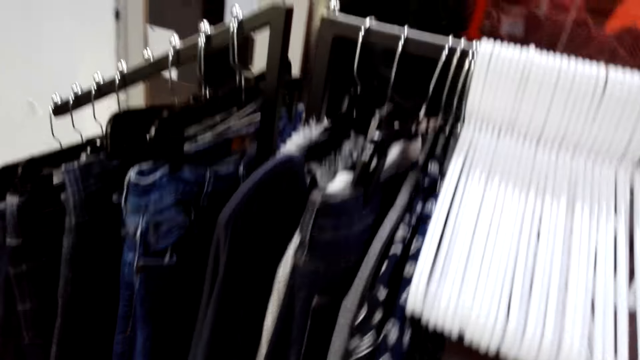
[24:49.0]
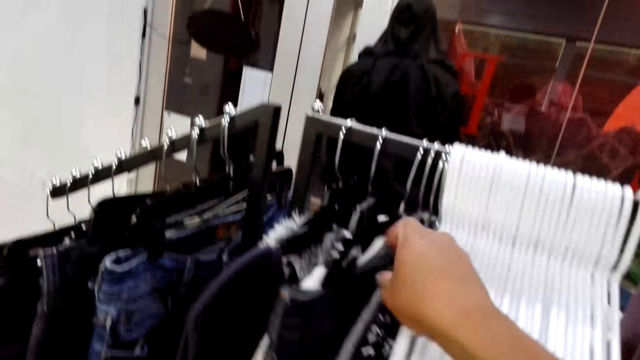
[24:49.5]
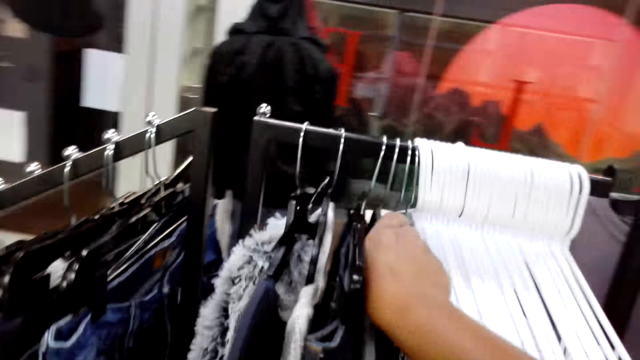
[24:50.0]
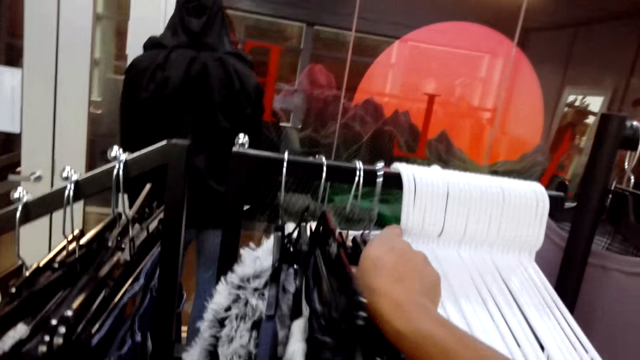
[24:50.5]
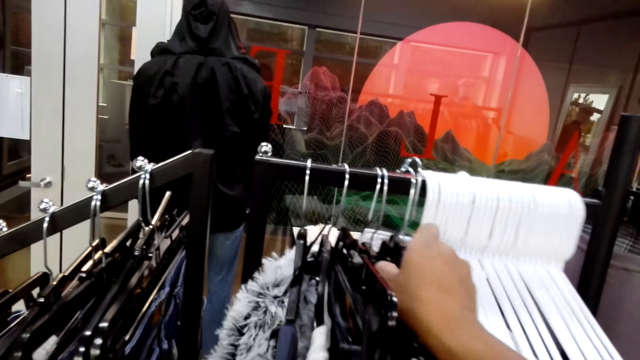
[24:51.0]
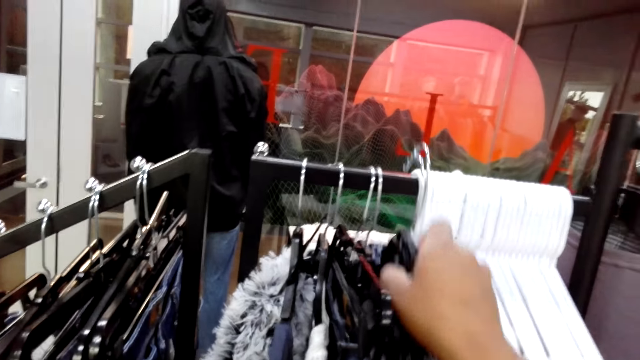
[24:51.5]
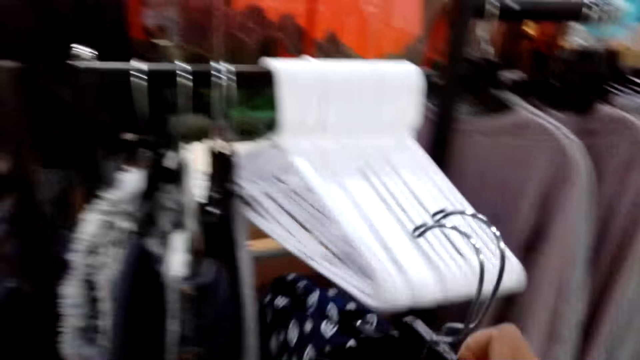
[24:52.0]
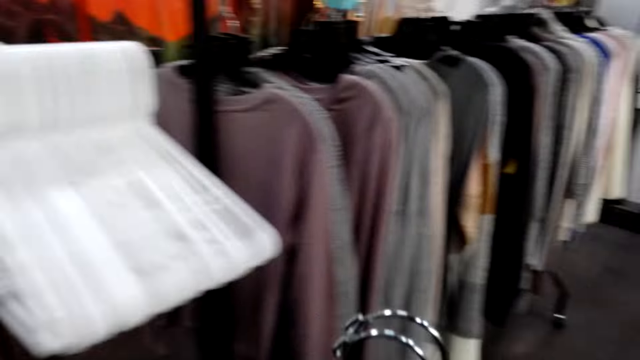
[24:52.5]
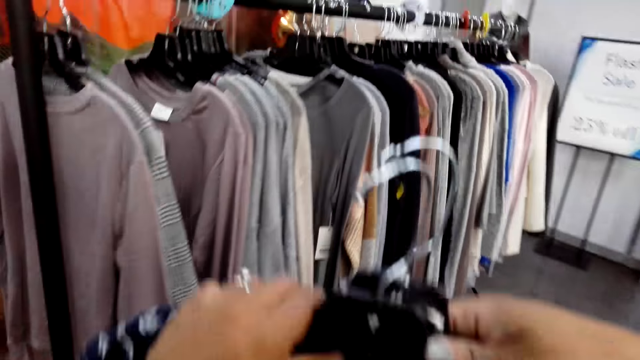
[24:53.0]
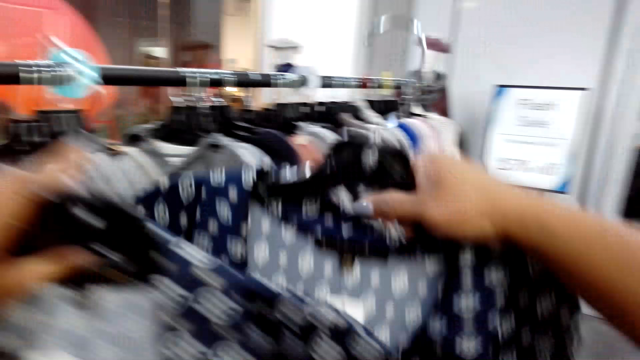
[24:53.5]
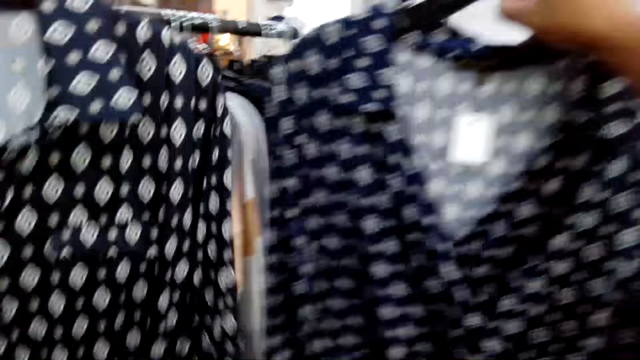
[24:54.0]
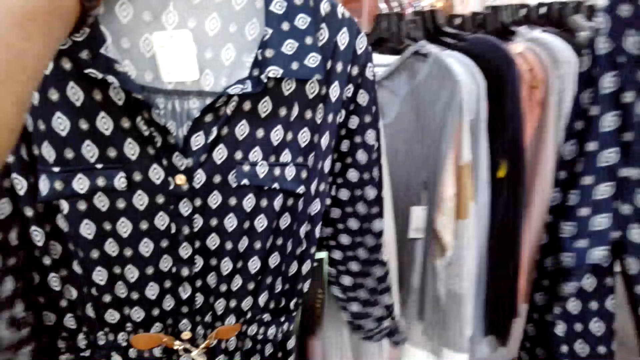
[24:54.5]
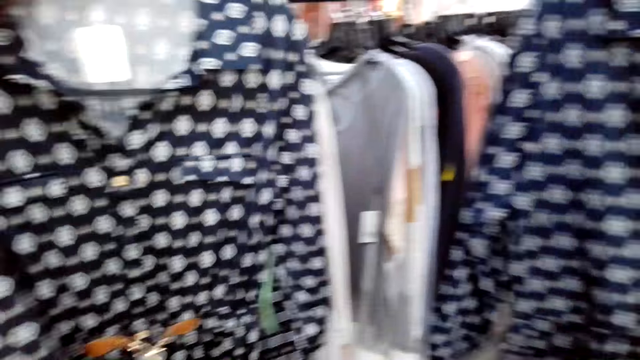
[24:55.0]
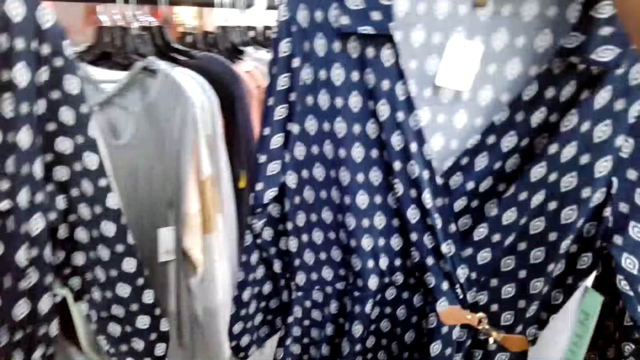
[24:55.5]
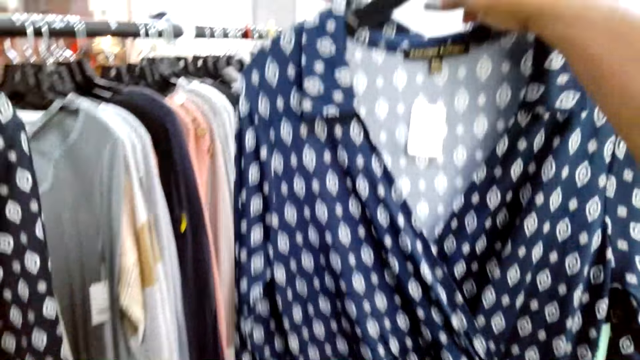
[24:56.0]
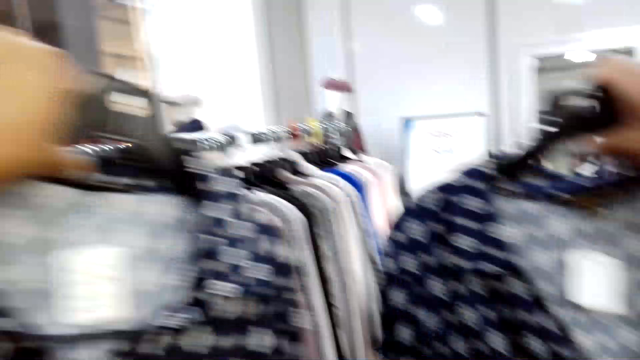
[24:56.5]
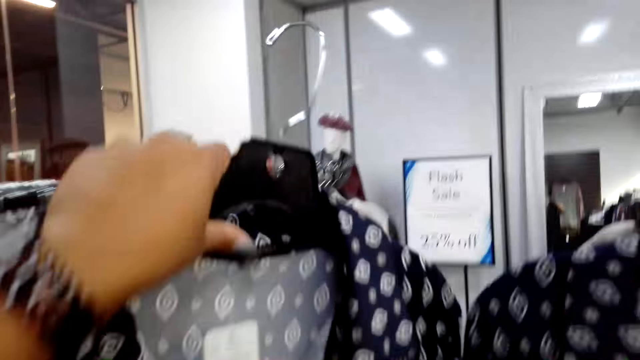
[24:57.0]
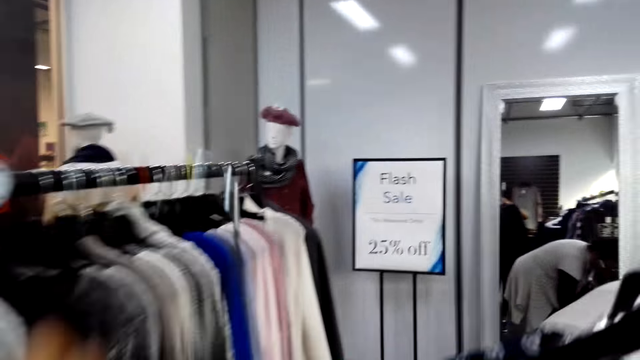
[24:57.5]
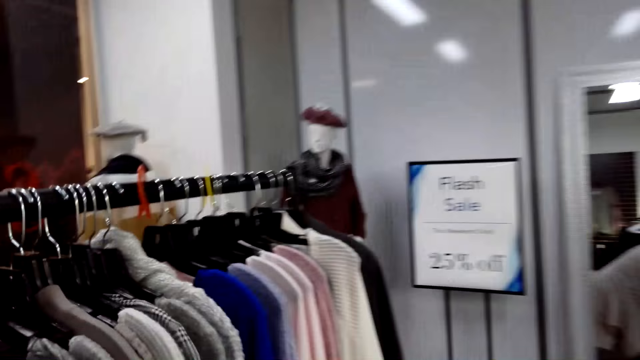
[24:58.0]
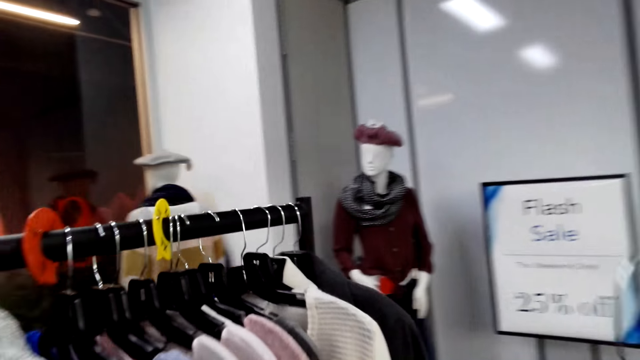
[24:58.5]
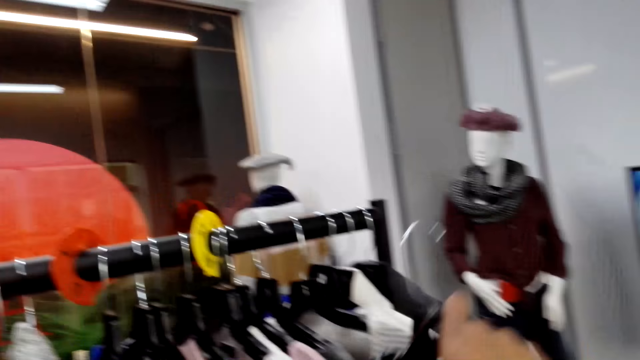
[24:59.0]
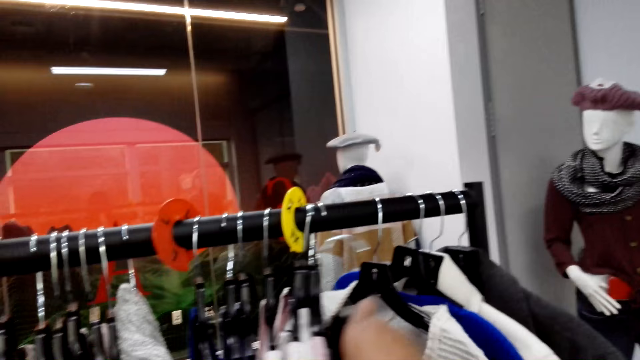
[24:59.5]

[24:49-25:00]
The camera wearer holds a cloth on a hanger. They pick a dress from the hanger. They walk around.

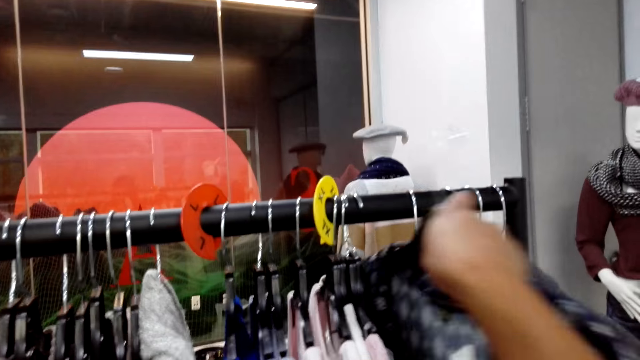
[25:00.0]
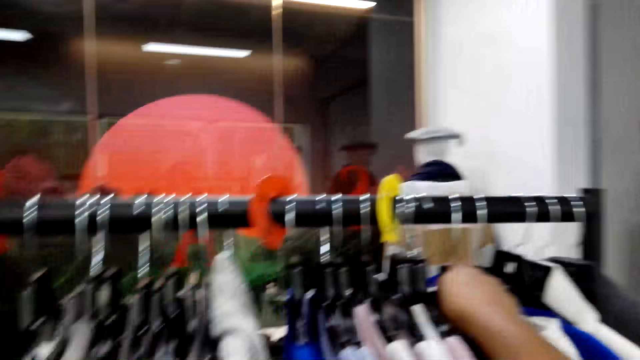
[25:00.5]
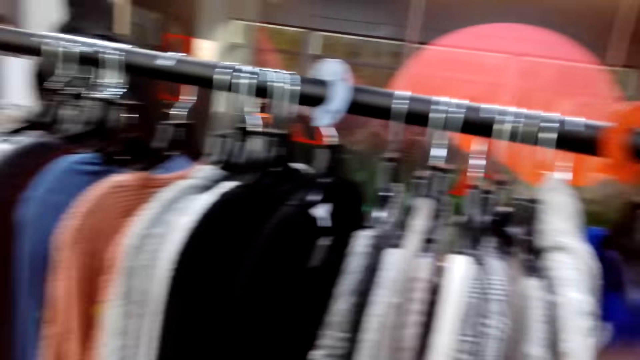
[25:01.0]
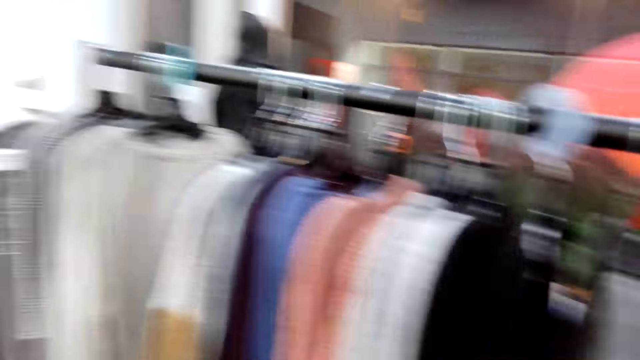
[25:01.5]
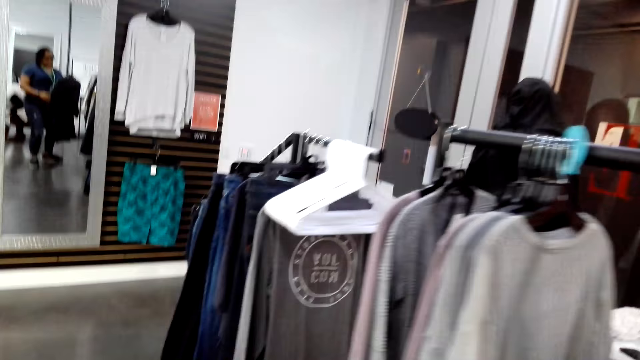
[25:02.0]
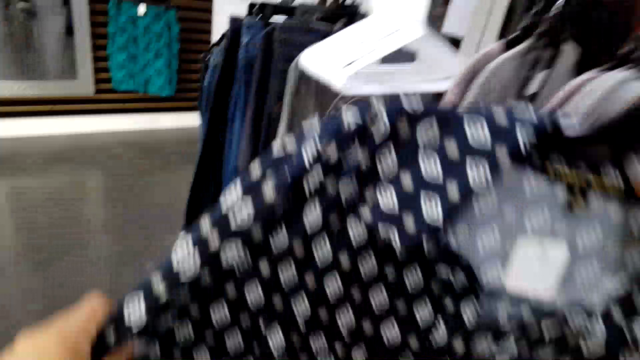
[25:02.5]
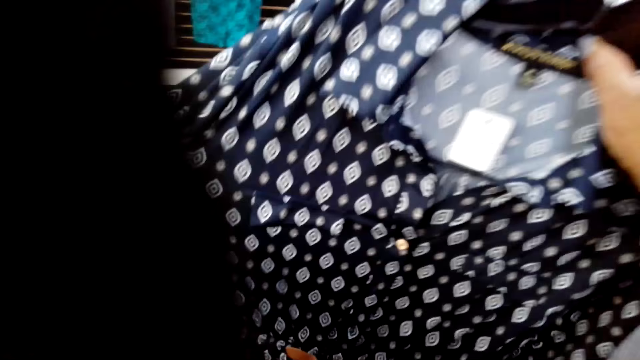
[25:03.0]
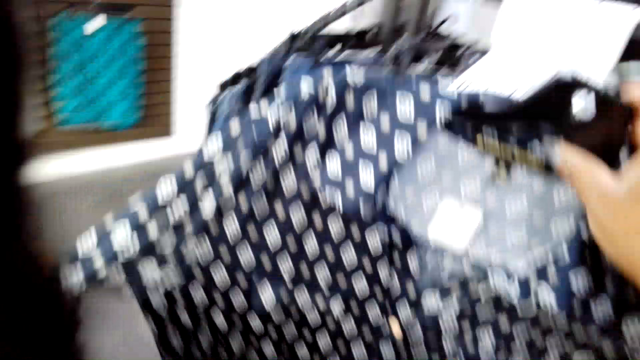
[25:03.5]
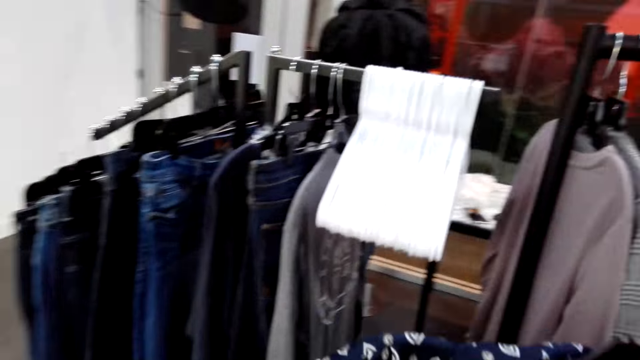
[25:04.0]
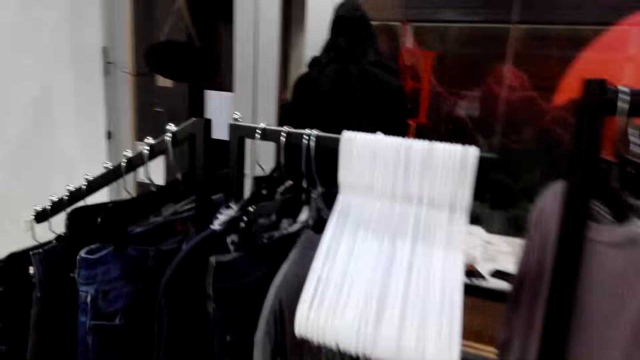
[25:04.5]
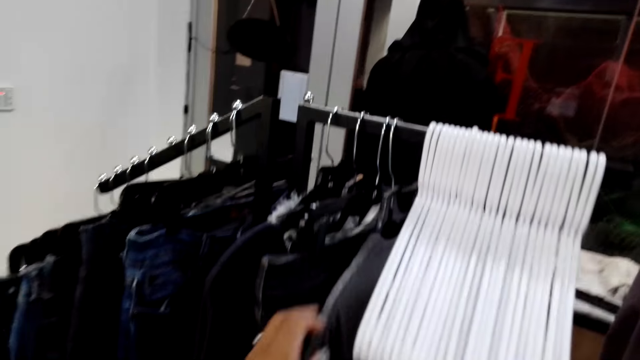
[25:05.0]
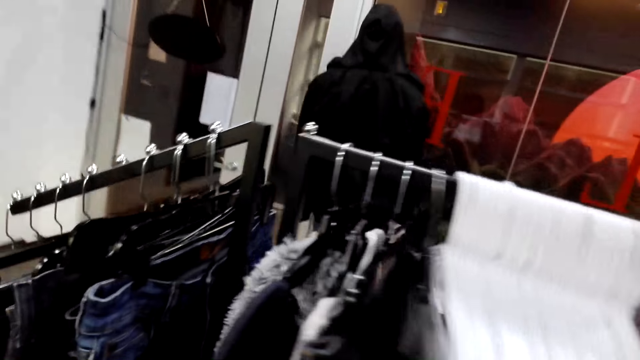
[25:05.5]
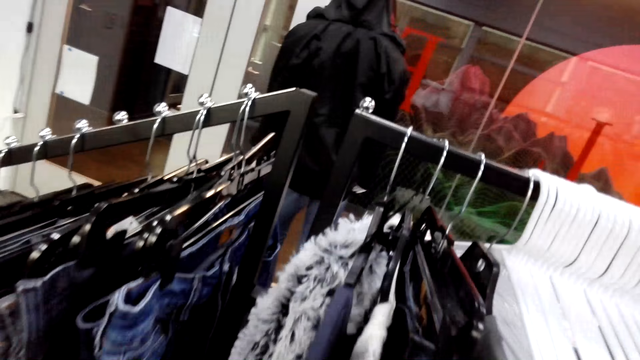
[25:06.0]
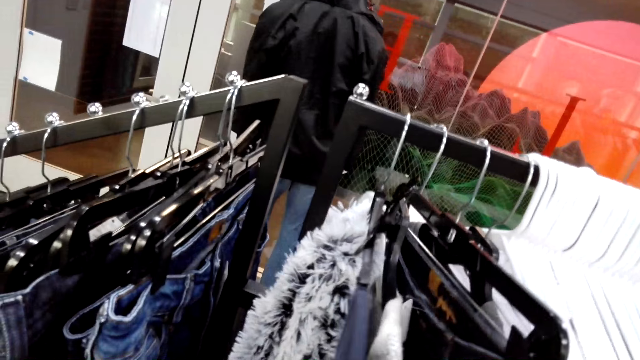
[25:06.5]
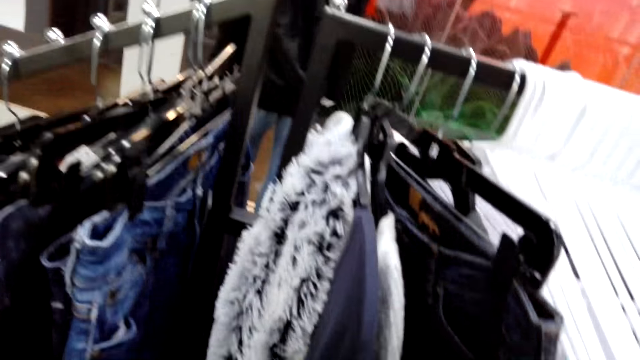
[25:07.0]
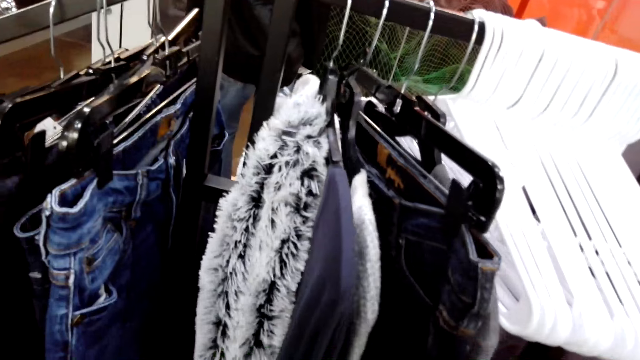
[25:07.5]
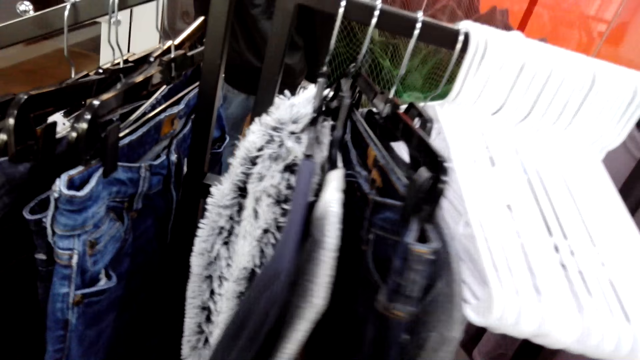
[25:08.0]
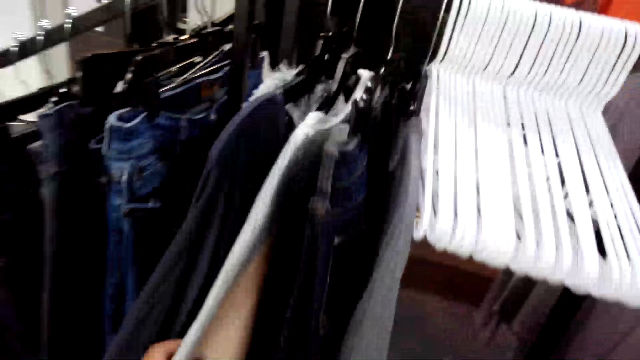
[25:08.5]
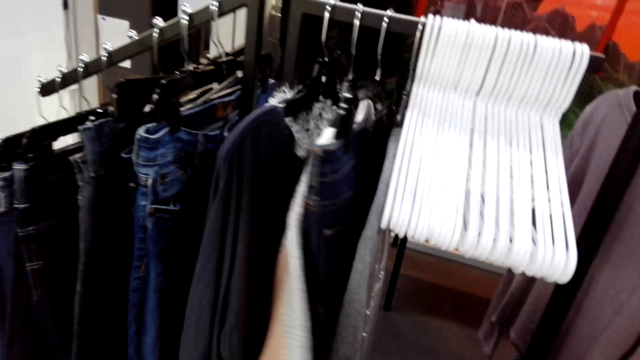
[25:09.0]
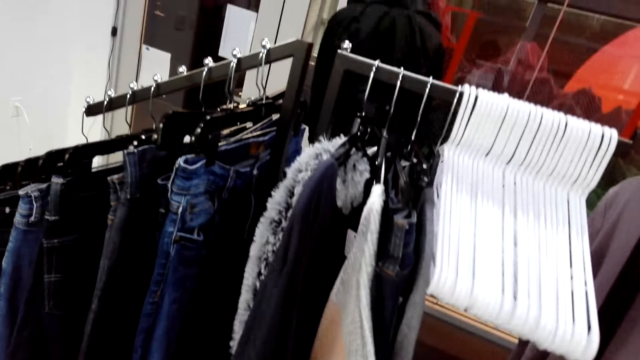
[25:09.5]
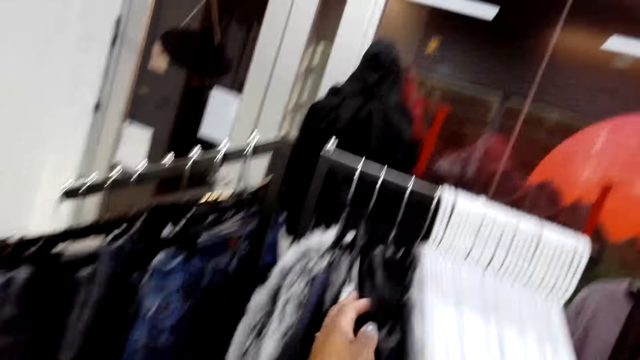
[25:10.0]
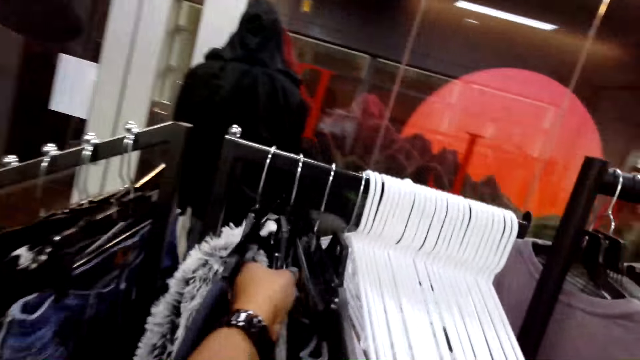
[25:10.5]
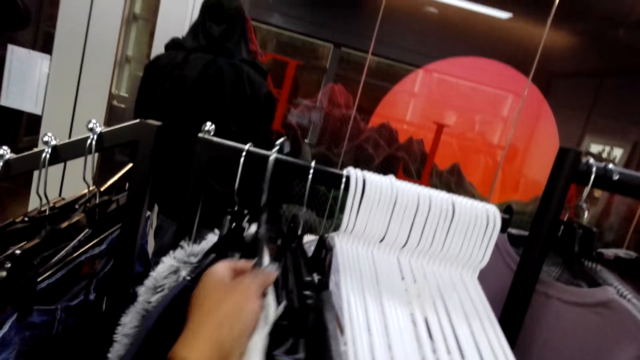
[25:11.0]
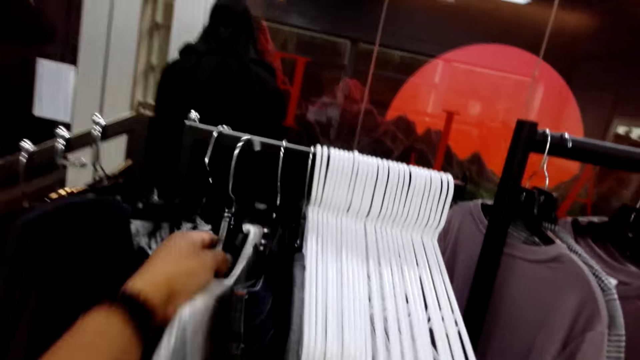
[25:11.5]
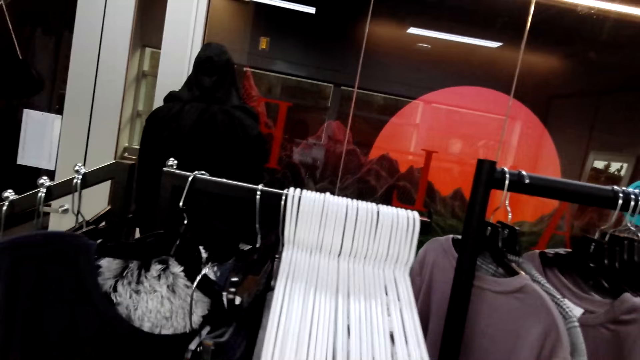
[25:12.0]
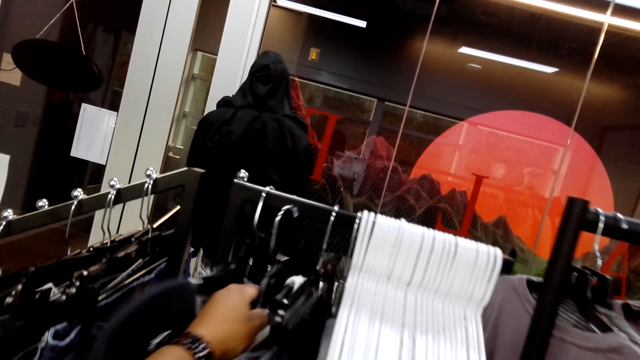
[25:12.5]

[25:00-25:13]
The camera wearer puts a hanger on a rod. They hang the dress from the hanger. They turn to the side. They walk around. They look around the shop. They hold a cloth on the hanger. They hold clothes at the display. They pick a hanger on the rod.
